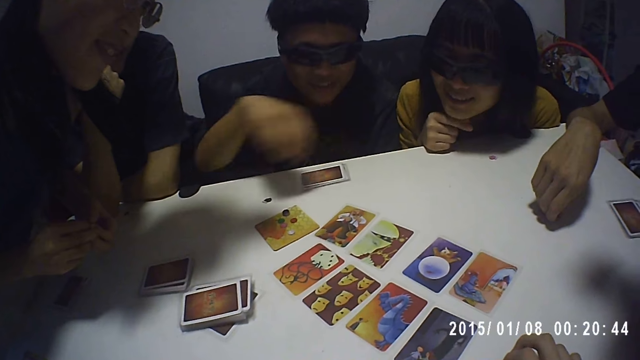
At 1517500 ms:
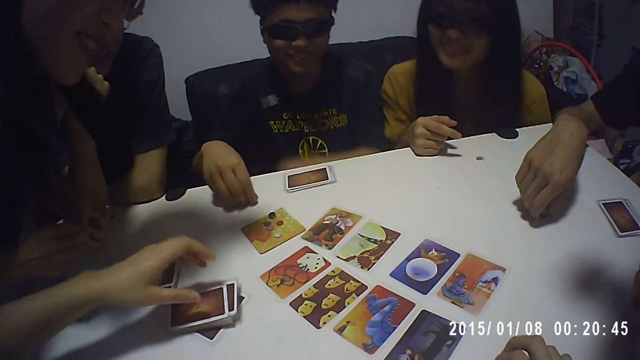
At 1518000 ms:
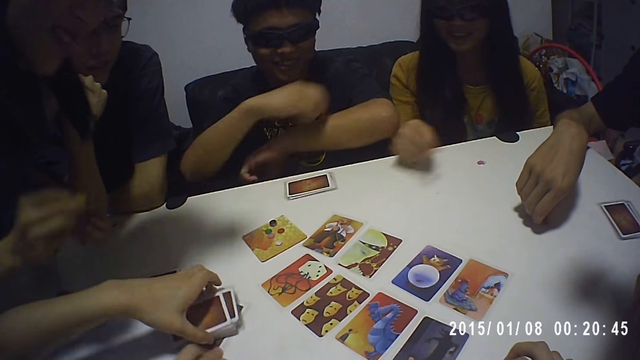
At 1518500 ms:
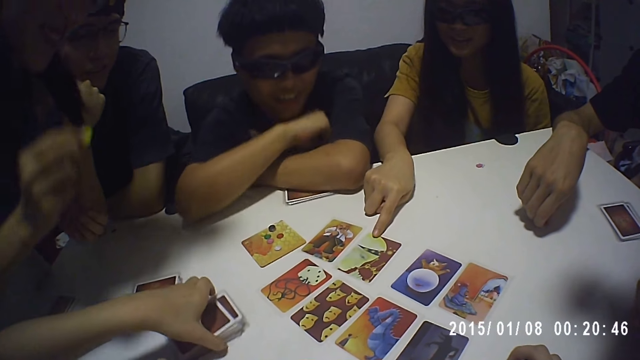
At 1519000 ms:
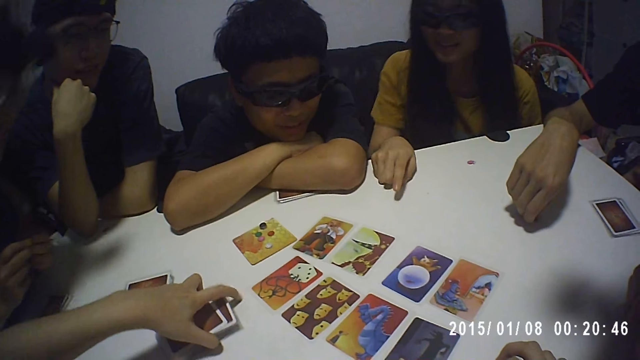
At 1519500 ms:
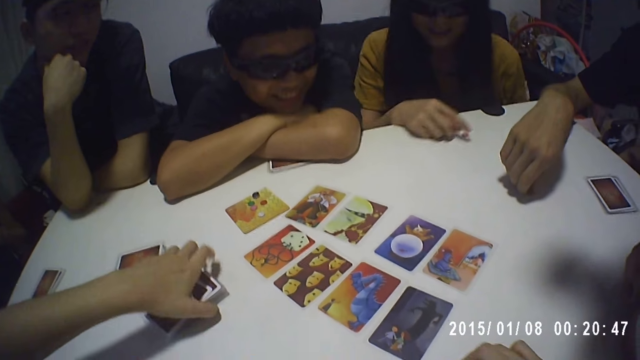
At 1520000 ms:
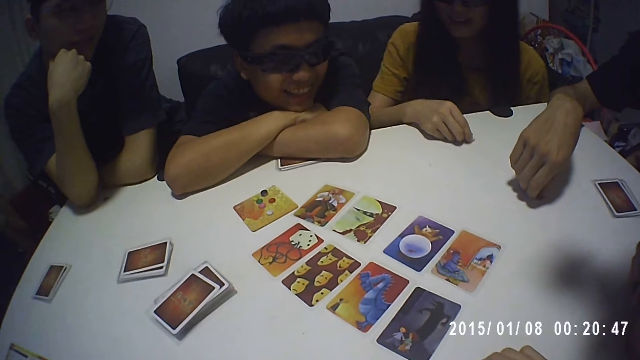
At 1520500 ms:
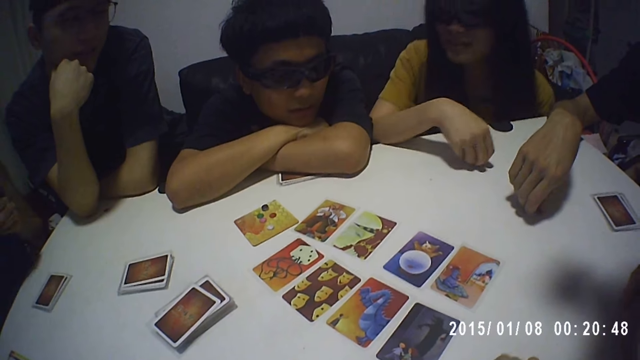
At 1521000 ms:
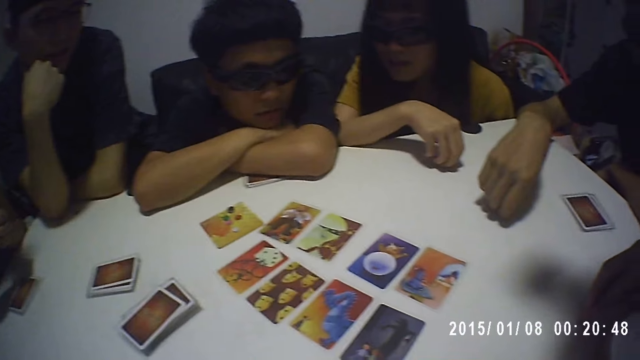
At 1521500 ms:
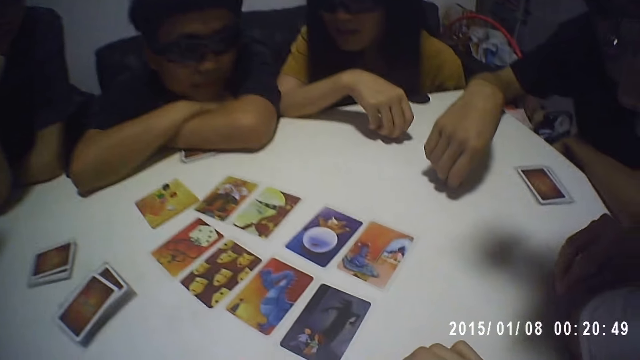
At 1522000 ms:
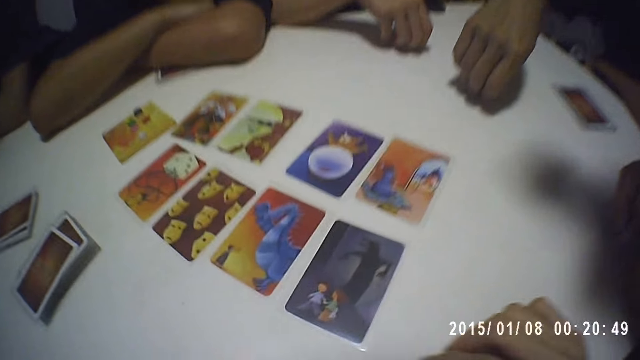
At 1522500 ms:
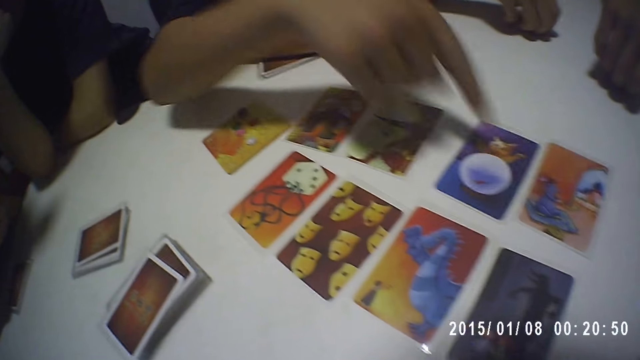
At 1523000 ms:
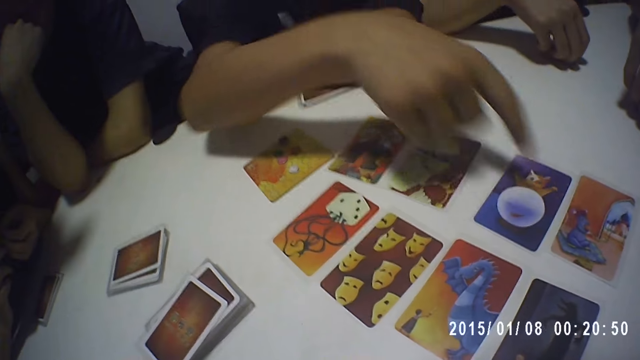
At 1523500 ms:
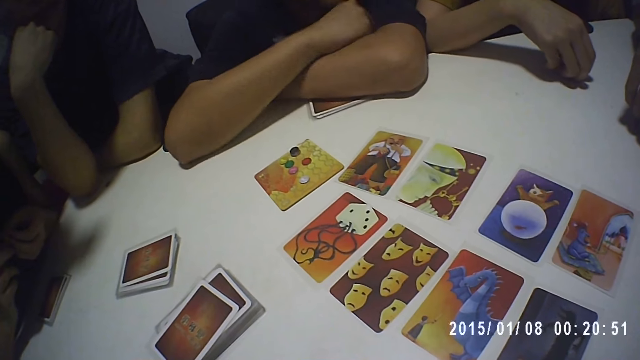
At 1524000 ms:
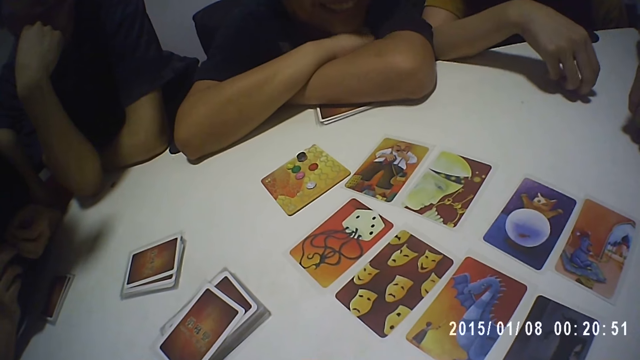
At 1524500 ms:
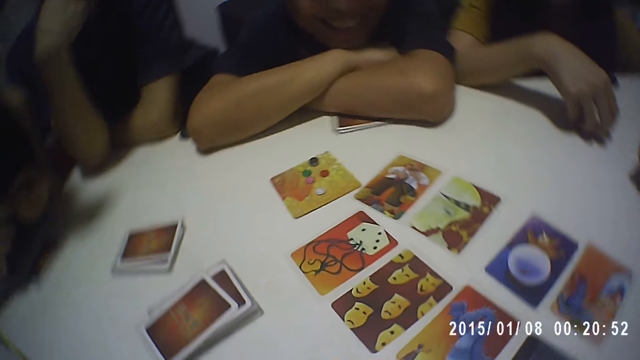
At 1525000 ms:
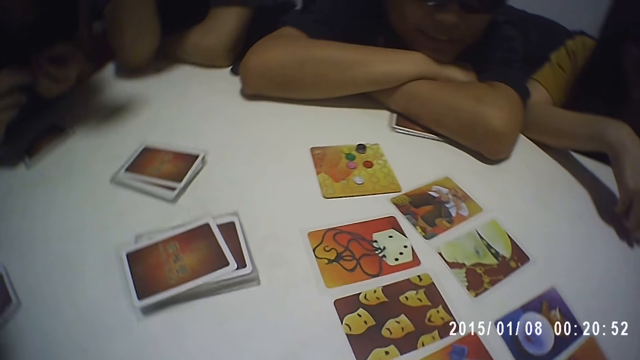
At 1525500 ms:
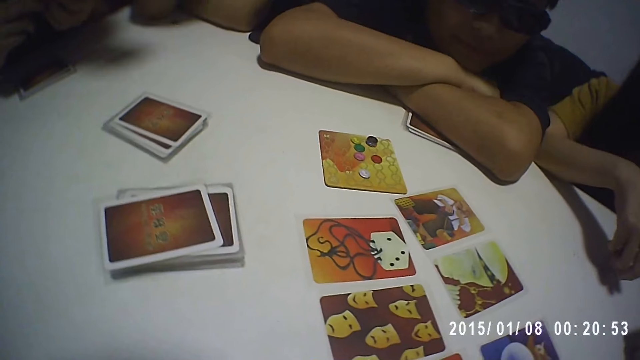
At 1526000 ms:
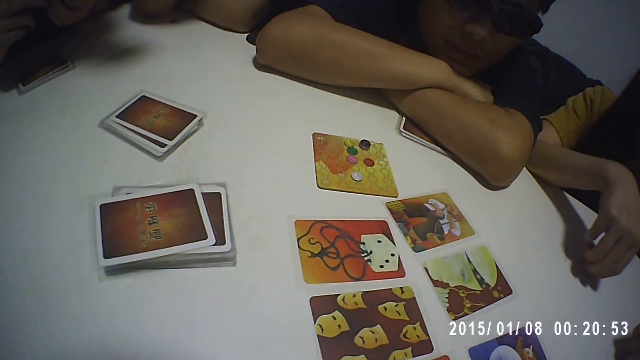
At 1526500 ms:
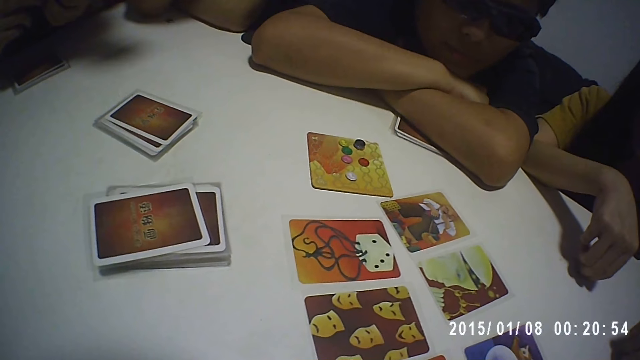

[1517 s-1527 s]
A man picks the token from the table with his right hand. A woman adjusts the pile of cards on the table with her left hand. Another woman holds the token with her right hand. Another man places both hands on the table. A third woman moves a card on the table with her right hand. The third woman holds the token on the table with her right hand. The first man touches the card on the table with his right hand. The first man places his right hand on the table.

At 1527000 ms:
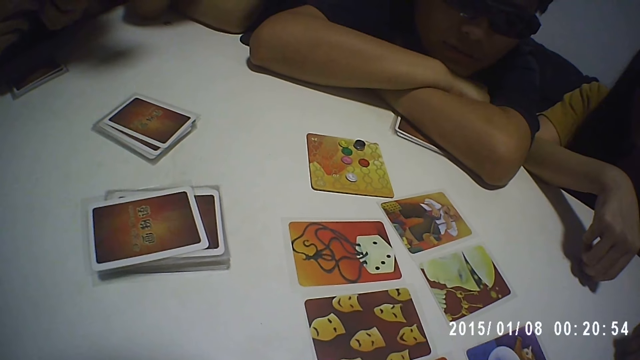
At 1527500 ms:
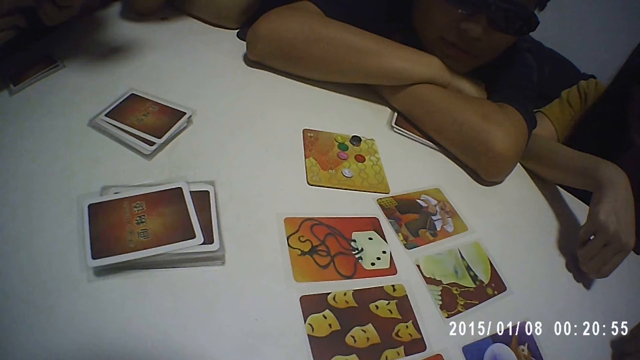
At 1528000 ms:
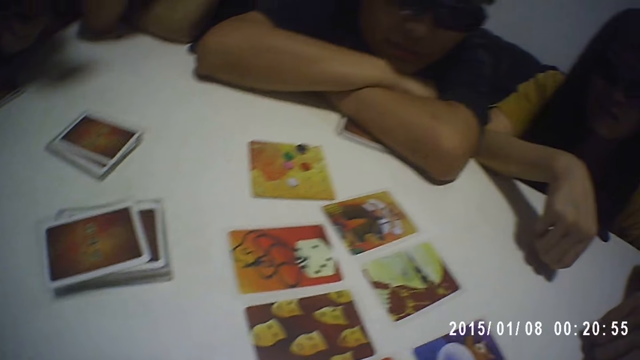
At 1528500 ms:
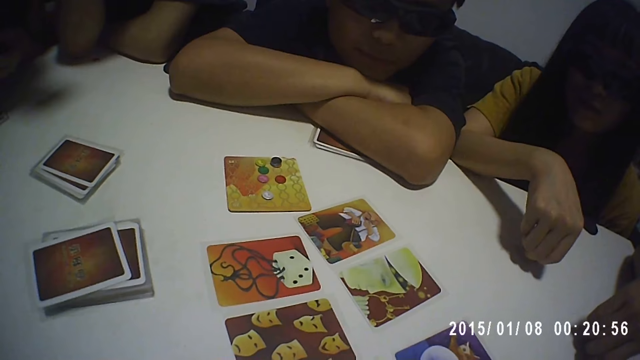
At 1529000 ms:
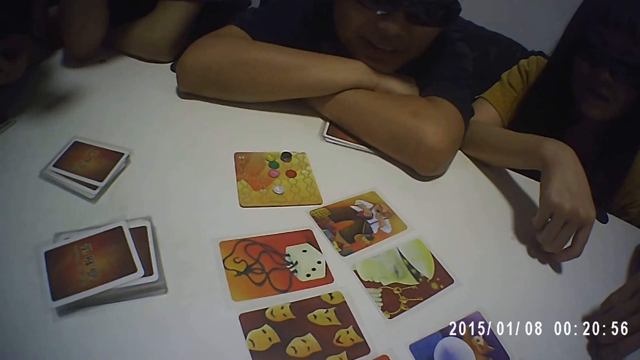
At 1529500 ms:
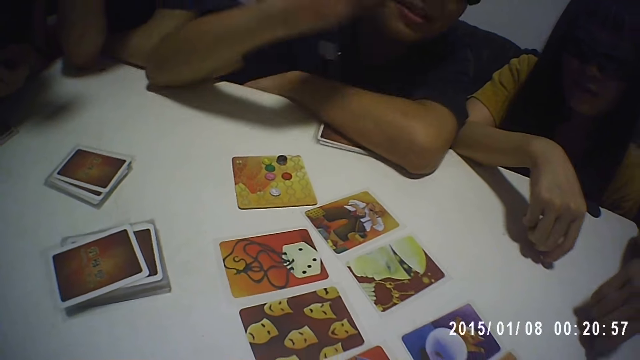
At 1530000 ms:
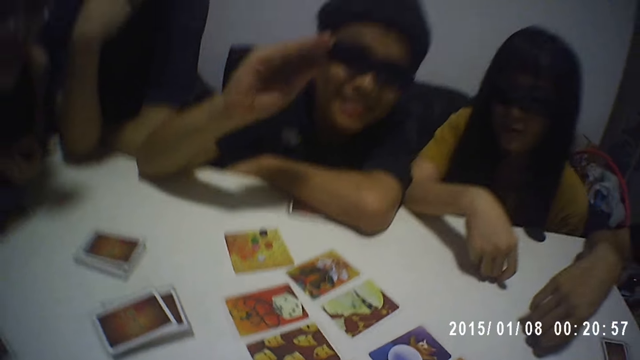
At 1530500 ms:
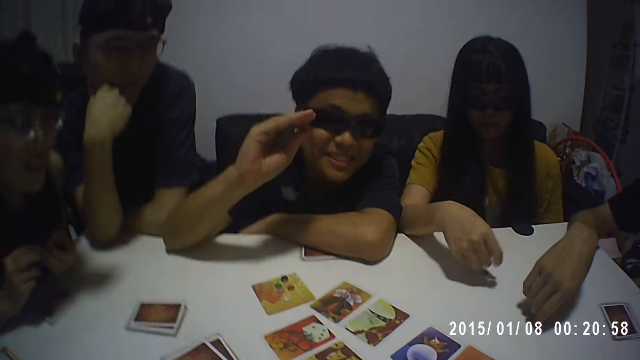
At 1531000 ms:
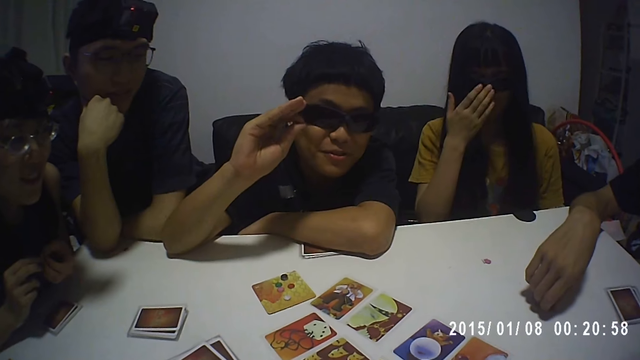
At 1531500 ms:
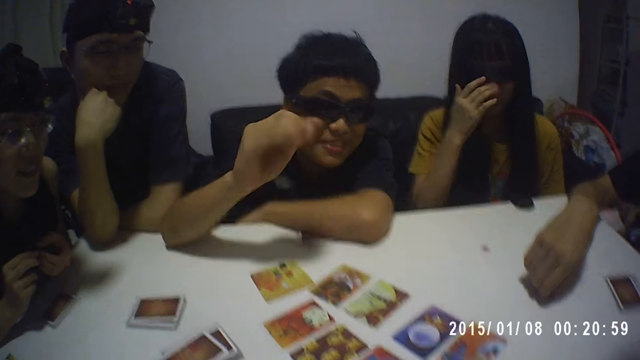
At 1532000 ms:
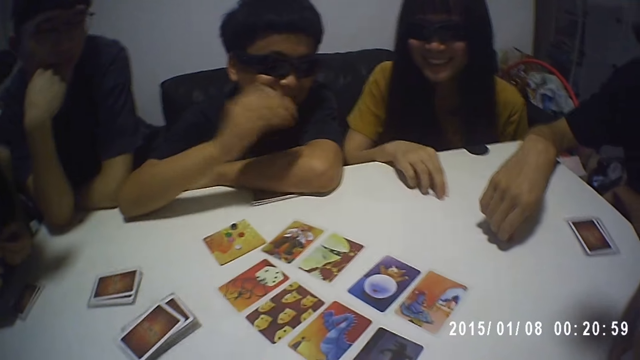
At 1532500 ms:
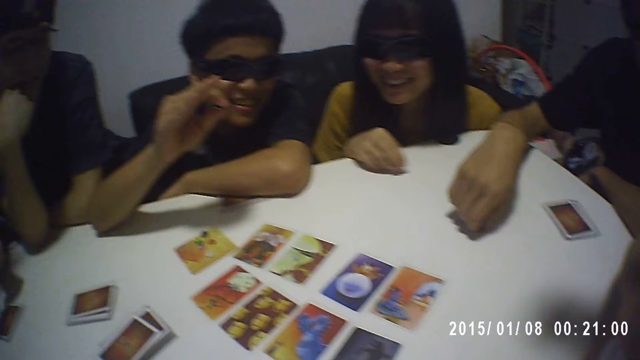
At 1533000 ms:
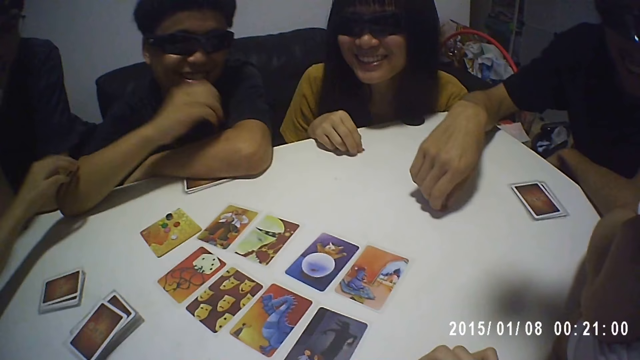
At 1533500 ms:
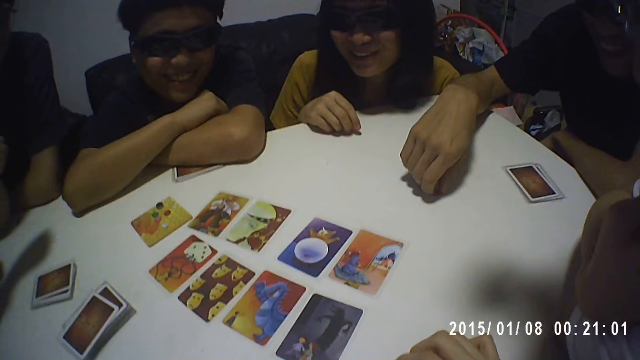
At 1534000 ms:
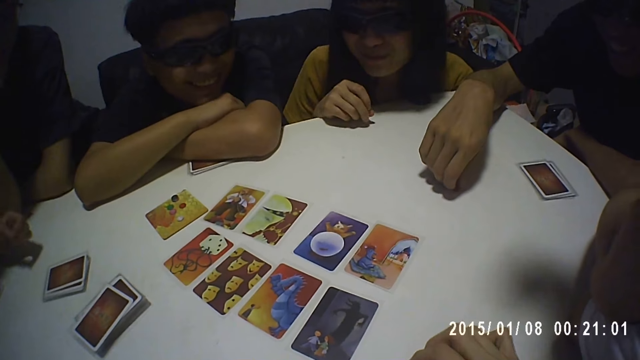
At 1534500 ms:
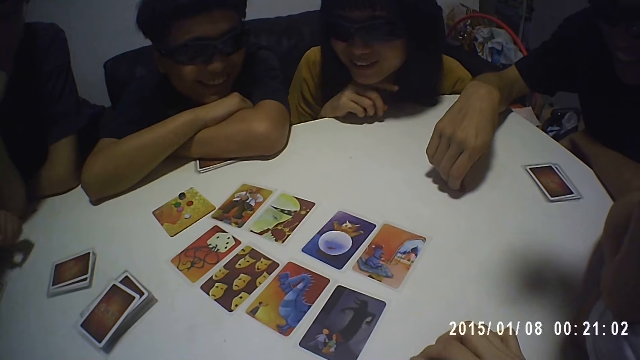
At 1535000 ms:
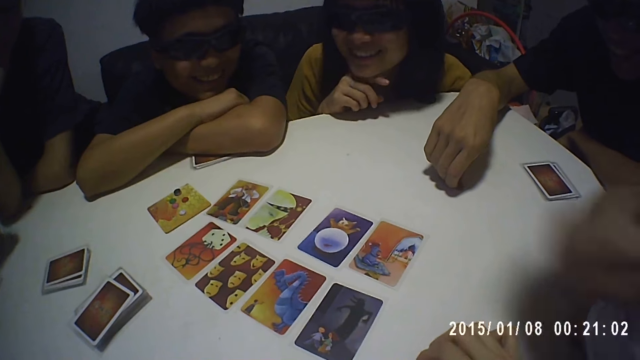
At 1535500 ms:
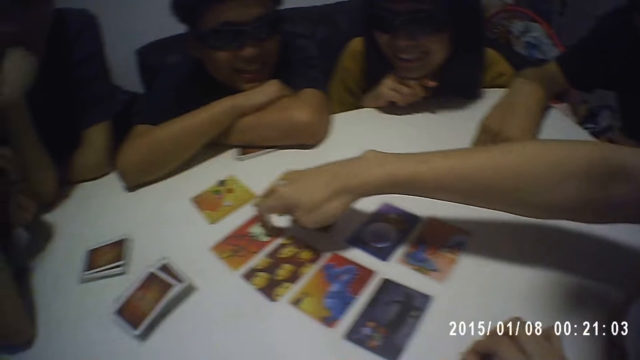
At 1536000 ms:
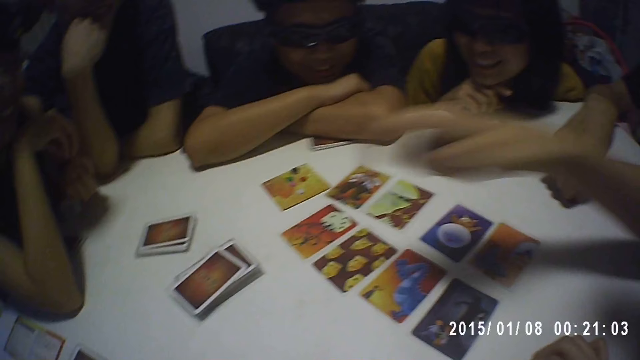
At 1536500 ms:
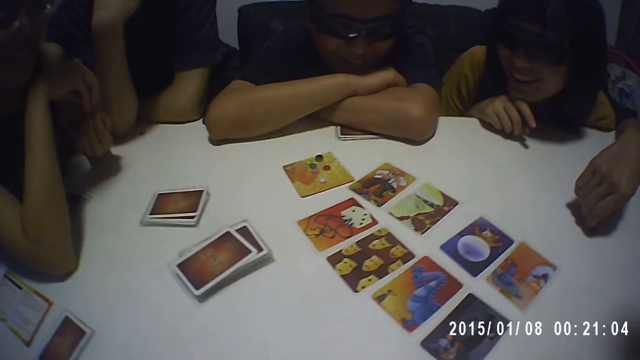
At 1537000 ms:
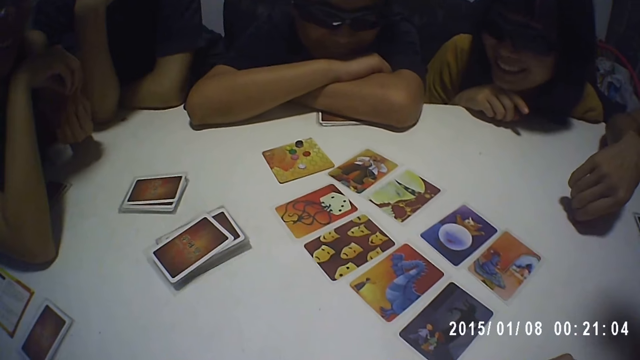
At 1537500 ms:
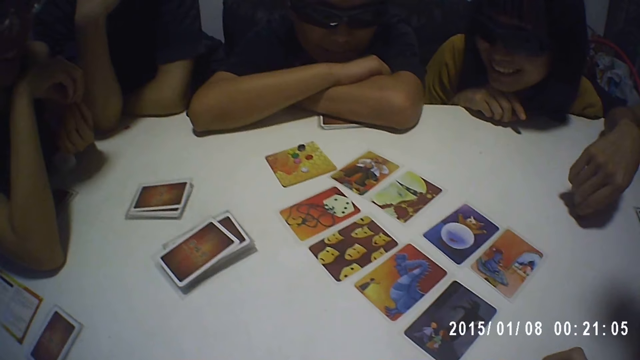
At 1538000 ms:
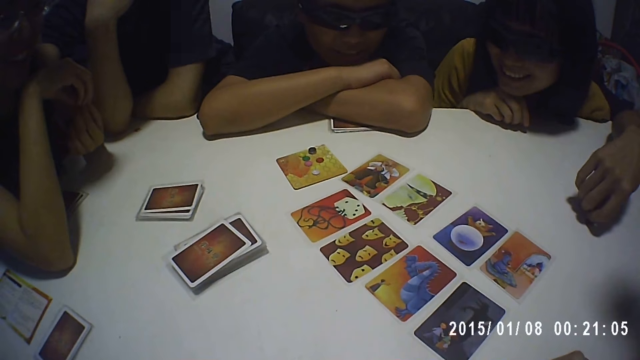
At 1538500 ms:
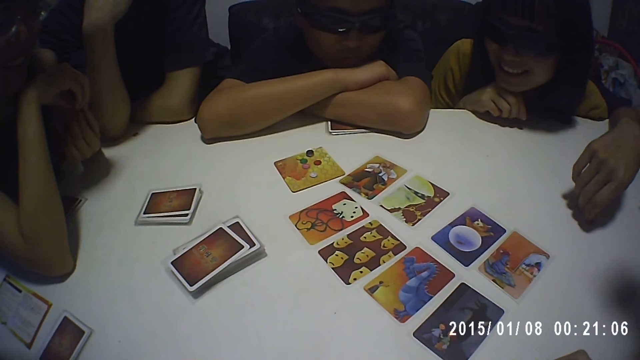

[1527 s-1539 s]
The camera wearer interacts with a man. A woman adjusts a pair of glasses on her face with her right hand. The woman picks the token from the table with her right hand. Another woman touches a man with her right hand. Another man taps a card on the table with his right hand.
